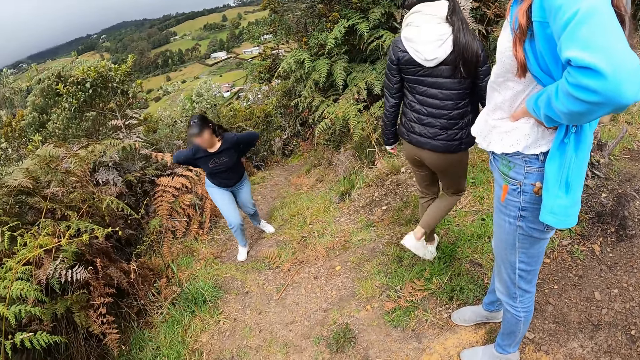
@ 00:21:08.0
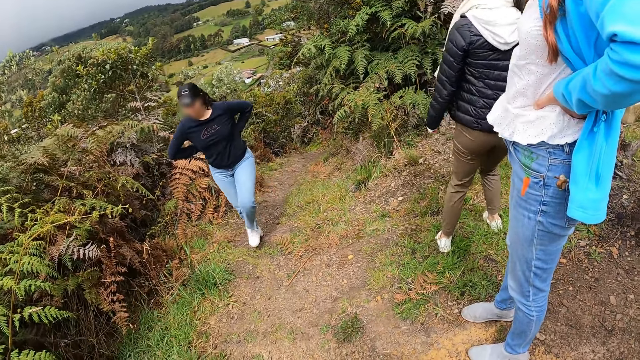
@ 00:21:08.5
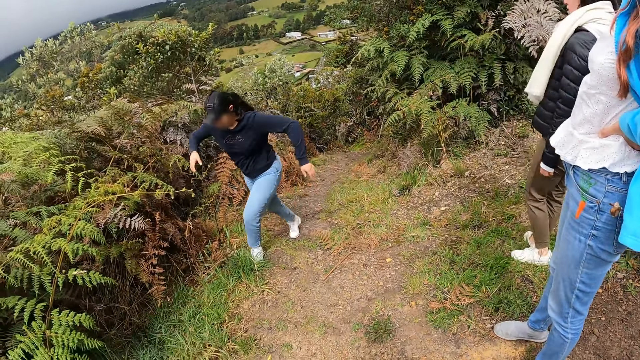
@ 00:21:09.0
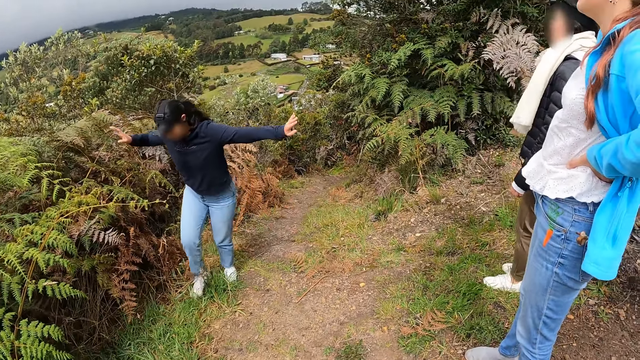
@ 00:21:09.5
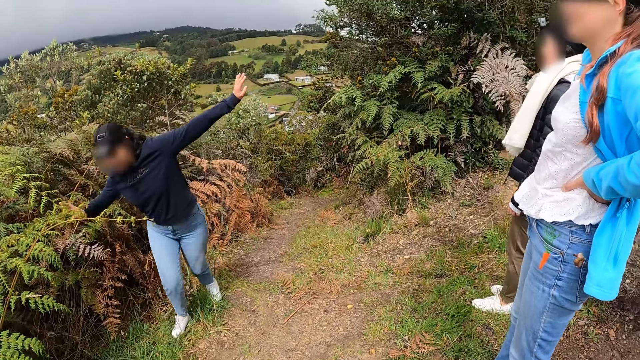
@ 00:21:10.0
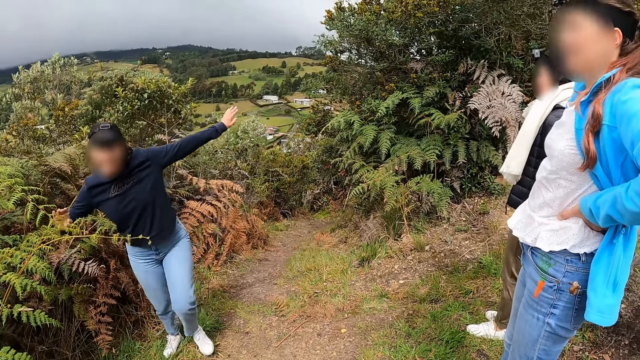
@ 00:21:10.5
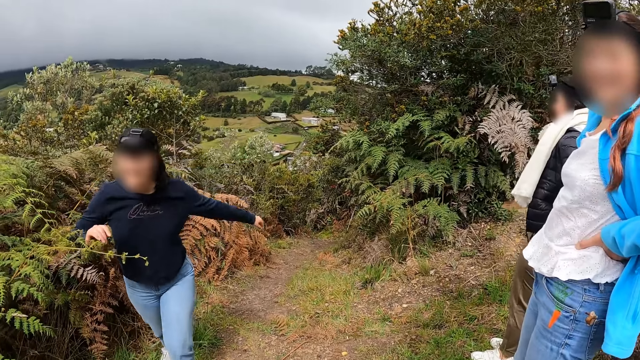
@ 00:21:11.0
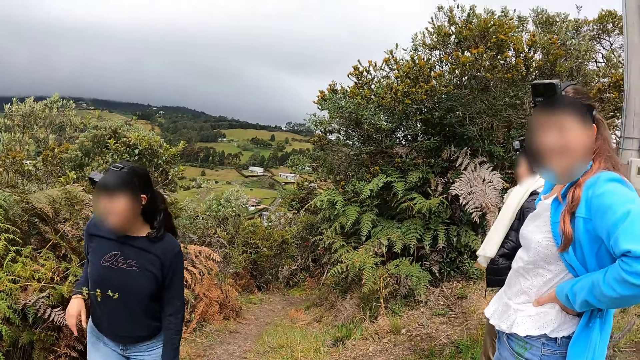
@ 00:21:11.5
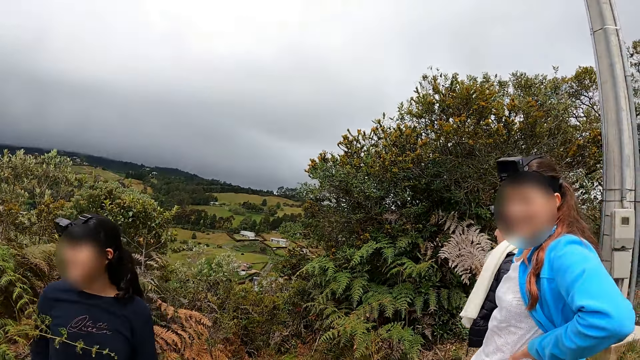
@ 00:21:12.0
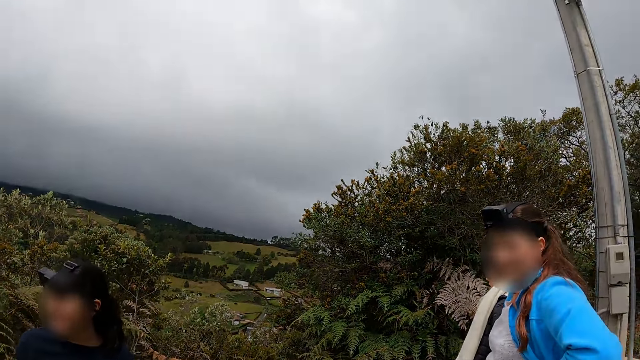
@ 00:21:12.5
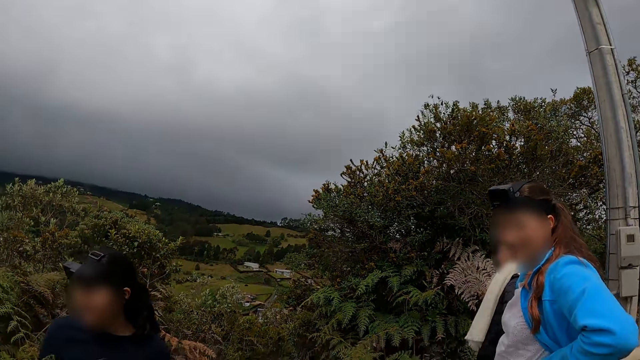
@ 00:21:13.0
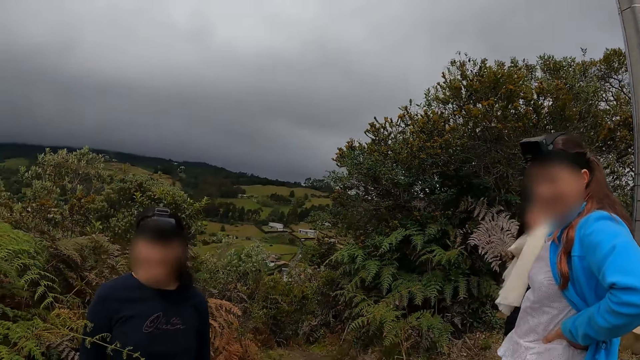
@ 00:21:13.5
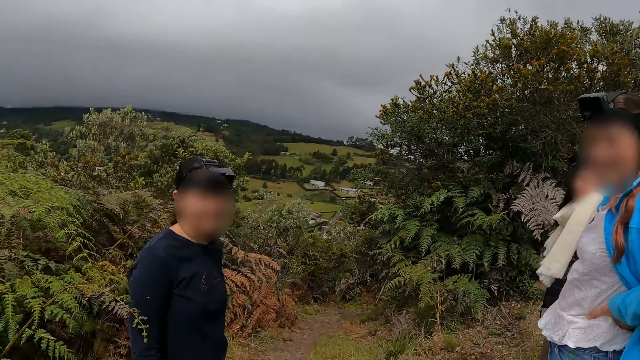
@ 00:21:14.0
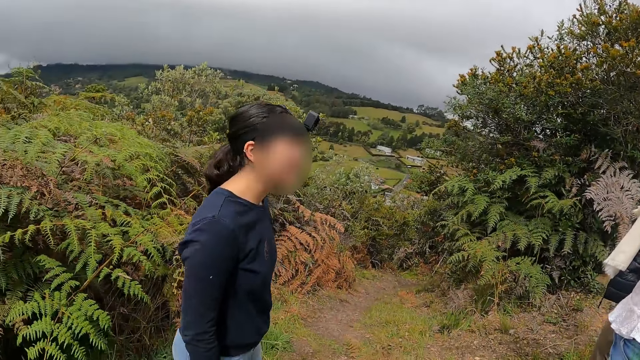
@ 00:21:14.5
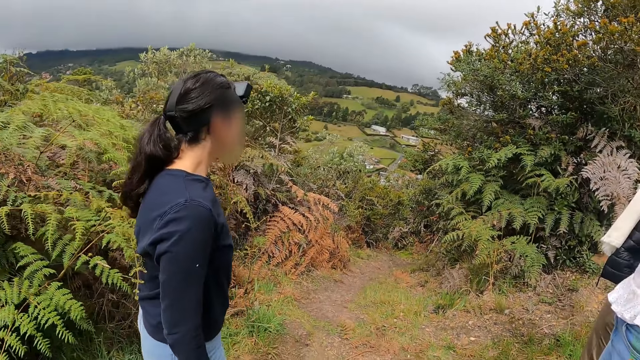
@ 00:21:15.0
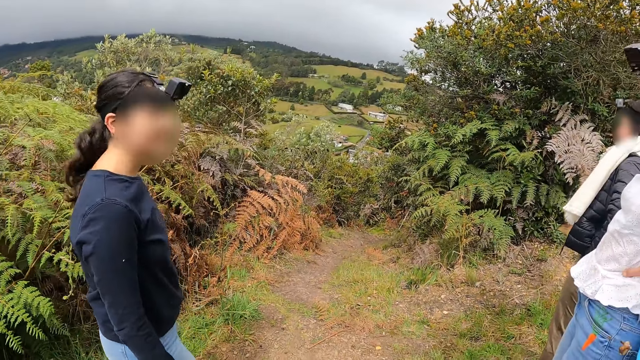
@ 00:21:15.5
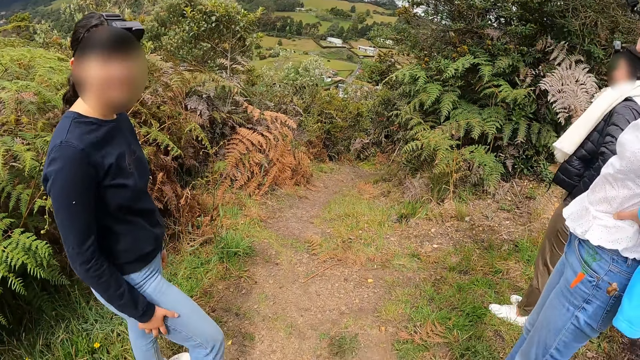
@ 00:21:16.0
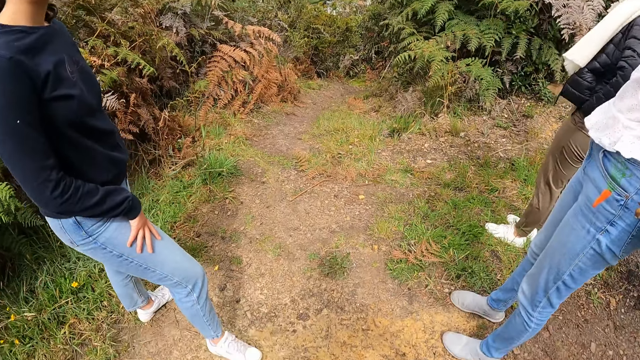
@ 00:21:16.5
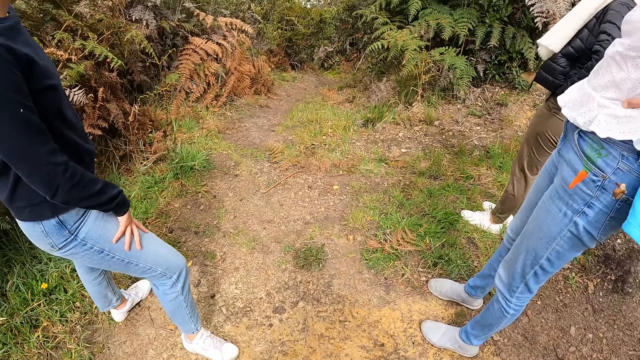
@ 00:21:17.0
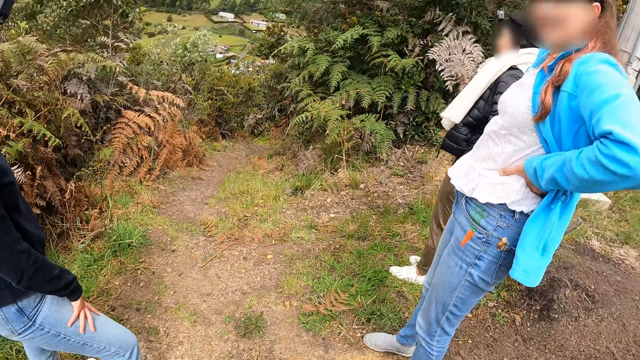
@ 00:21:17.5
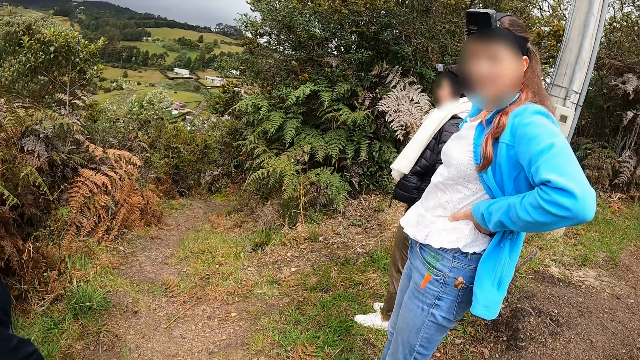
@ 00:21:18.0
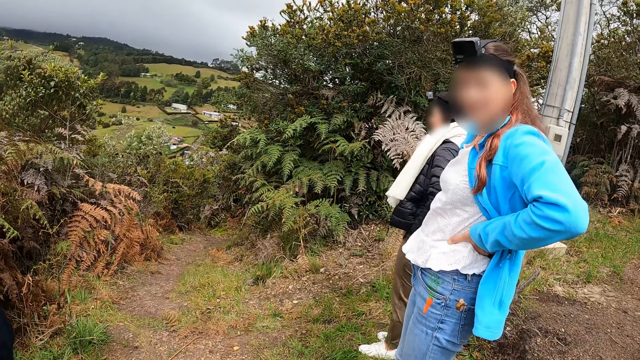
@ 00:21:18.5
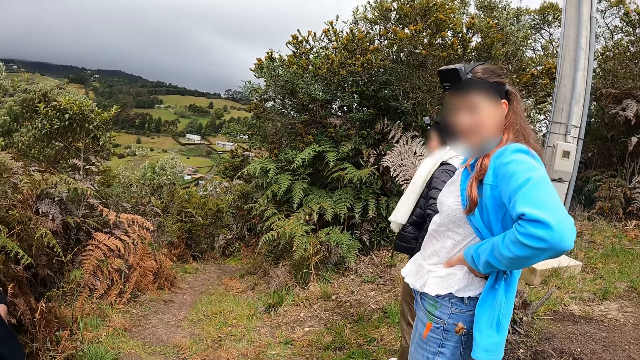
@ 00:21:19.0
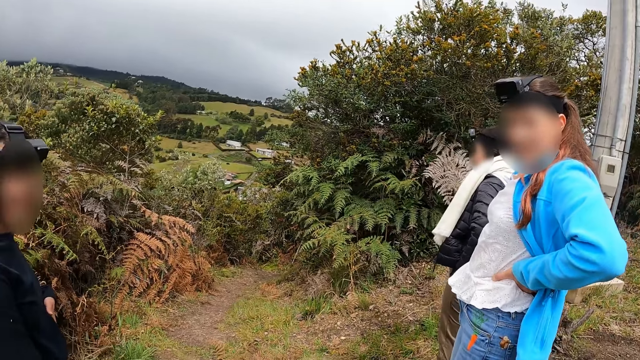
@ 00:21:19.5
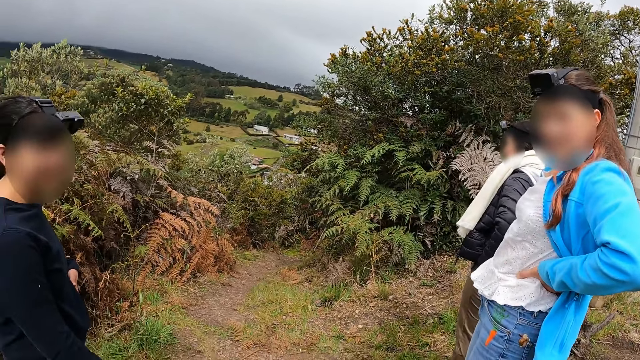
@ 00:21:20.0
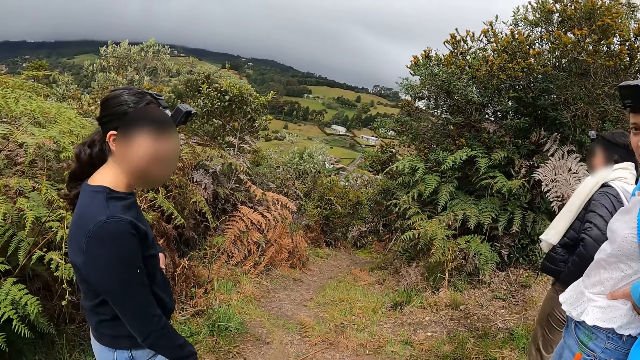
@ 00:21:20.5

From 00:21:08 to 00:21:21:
A person walks. Another person lifts her hands up. The first person puts her hands down. The first person turns. The first person holds her thighs.

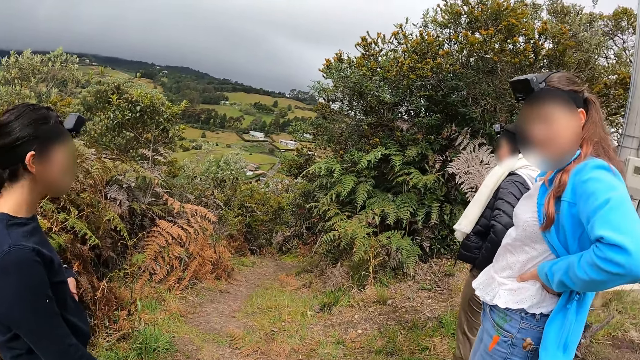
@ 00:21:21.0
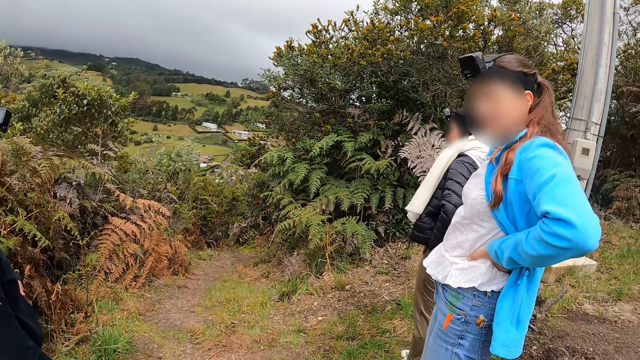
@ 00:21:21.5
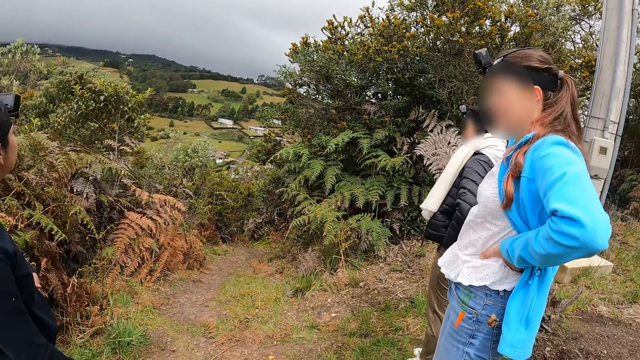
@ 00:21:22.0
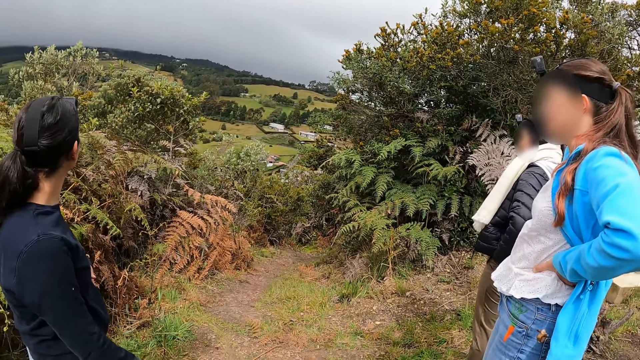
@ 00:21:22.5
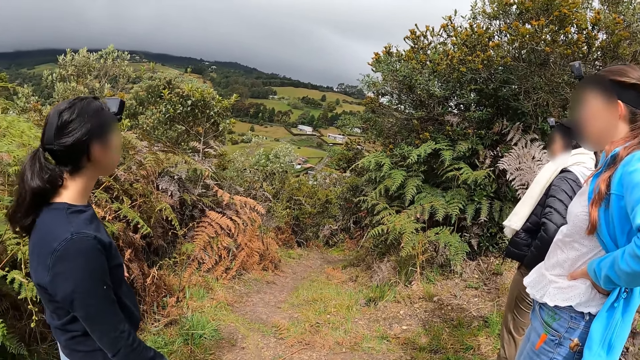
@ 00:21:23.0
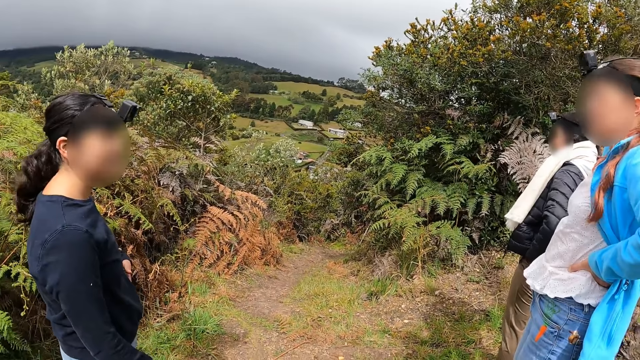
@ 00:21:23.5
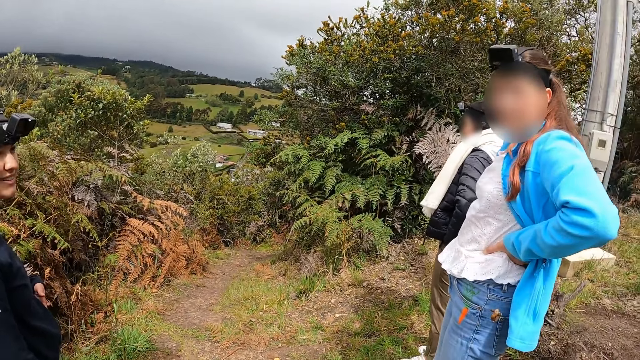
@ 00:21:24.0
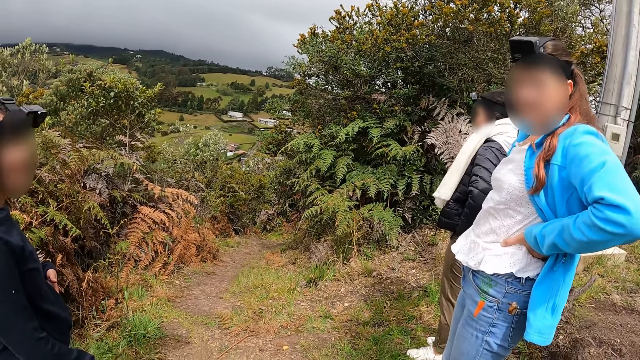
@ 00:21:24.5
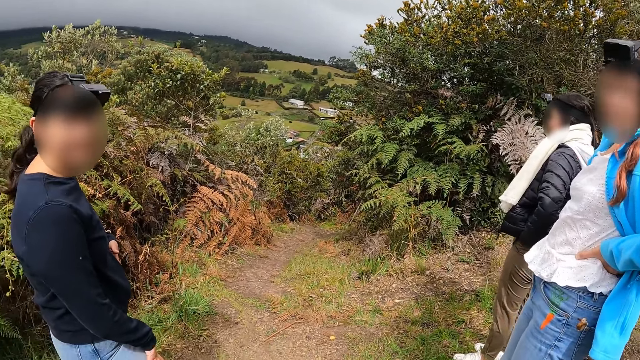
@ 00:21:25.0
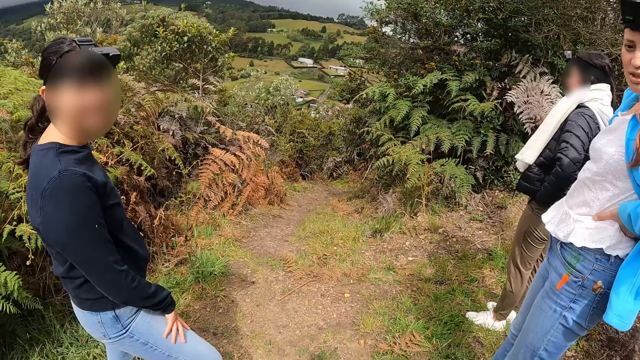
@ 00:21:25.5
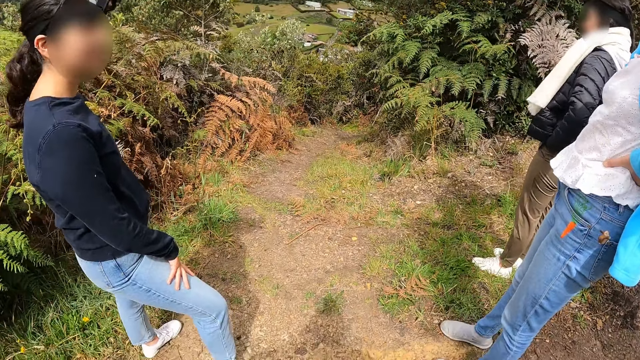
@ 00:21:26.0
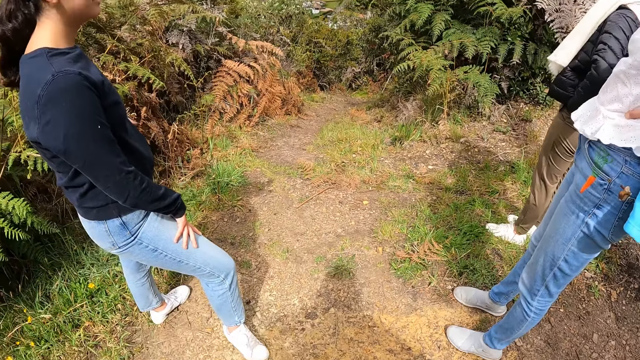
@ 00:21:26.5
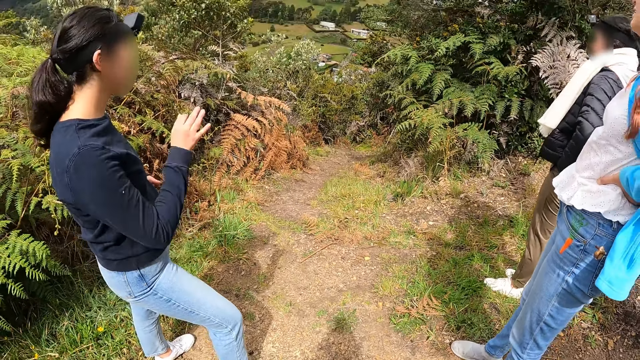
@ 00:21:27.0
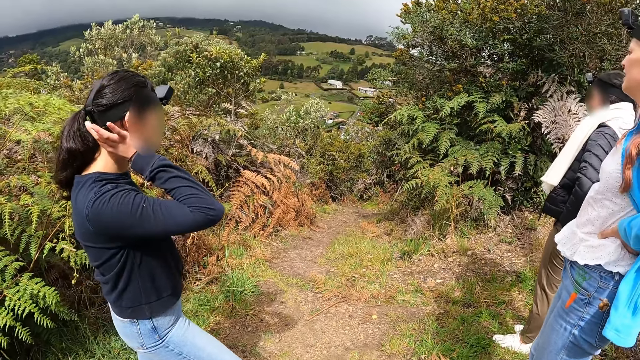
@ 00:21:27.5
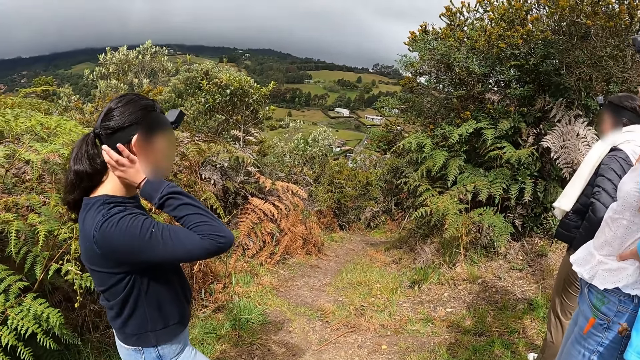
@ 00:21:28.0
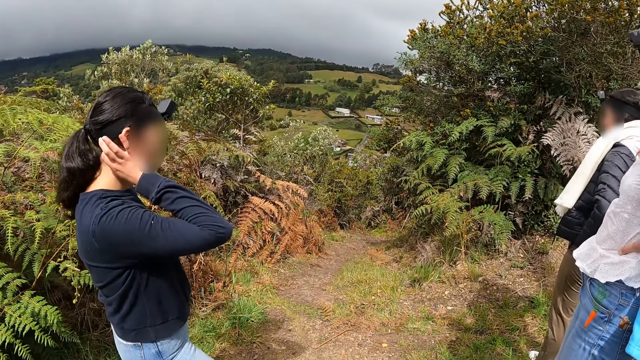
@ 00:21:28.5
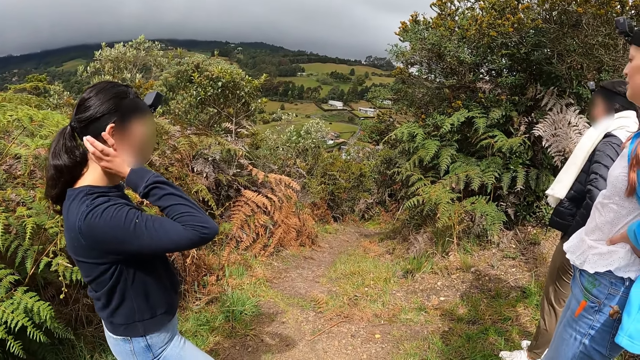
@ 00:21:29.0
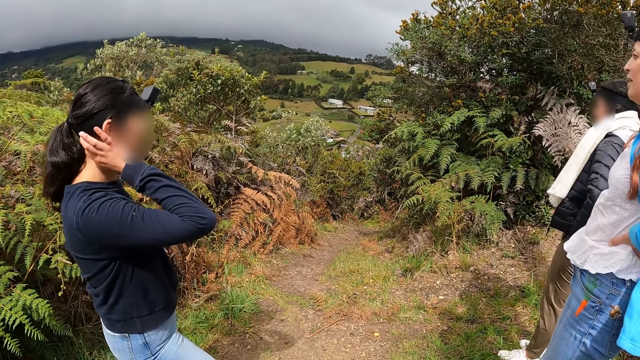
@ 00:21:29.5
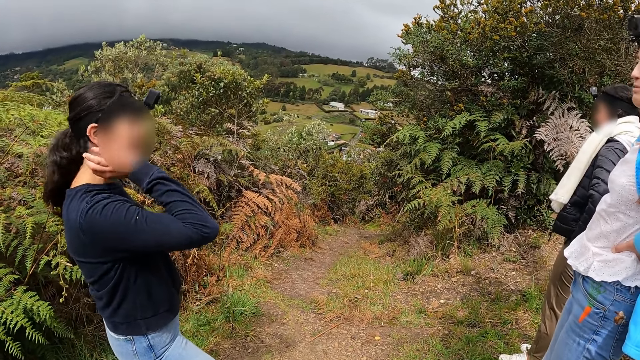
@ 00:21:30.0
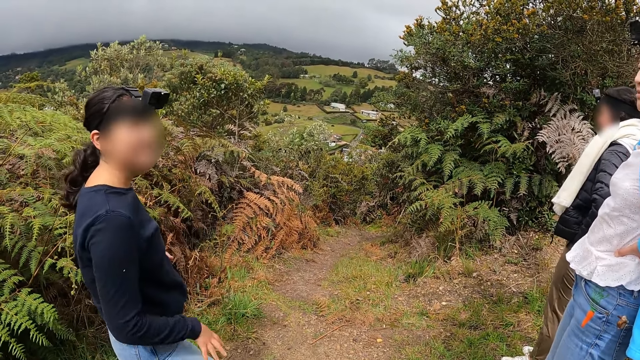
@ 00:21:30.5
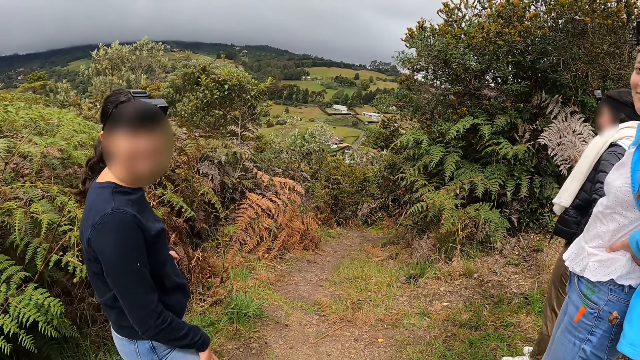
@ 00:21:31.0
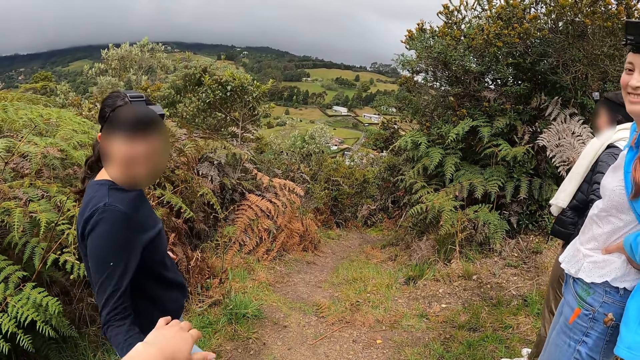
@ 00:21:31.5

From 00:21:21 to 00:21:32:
A person shakes her head. A woman turns. The woman lifts her hands. The woman scratches the back of her neck with her right hand. The woman removes her hand from her neck.
